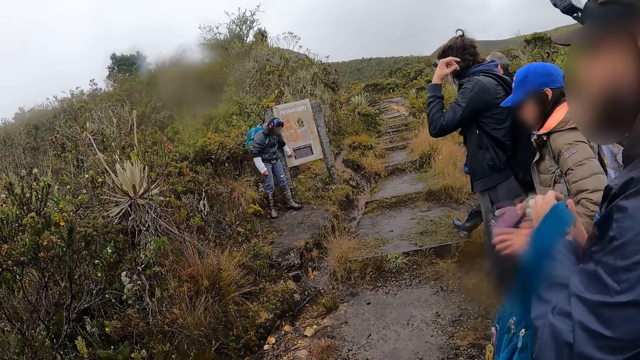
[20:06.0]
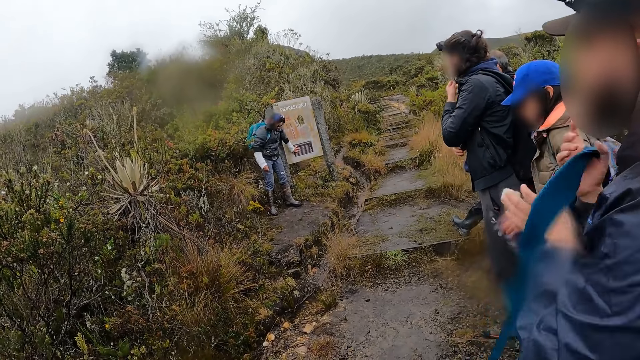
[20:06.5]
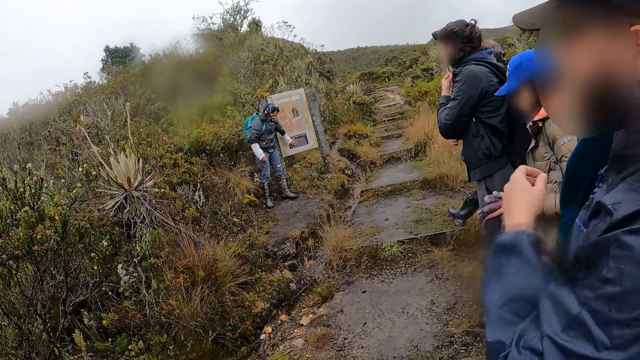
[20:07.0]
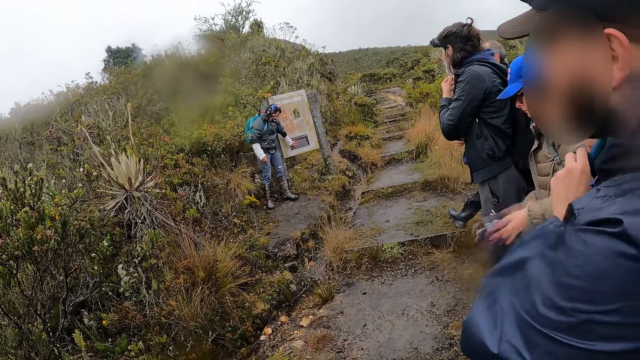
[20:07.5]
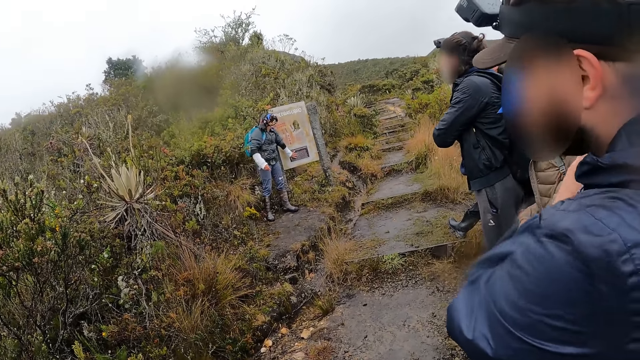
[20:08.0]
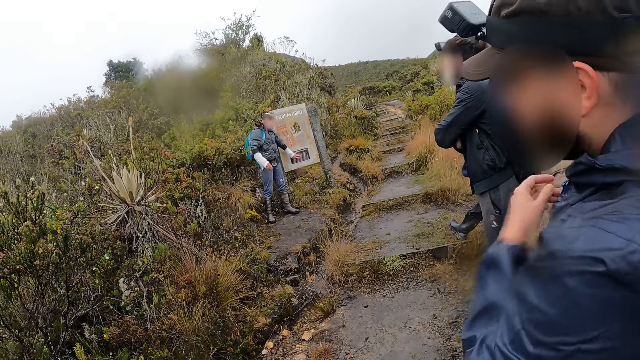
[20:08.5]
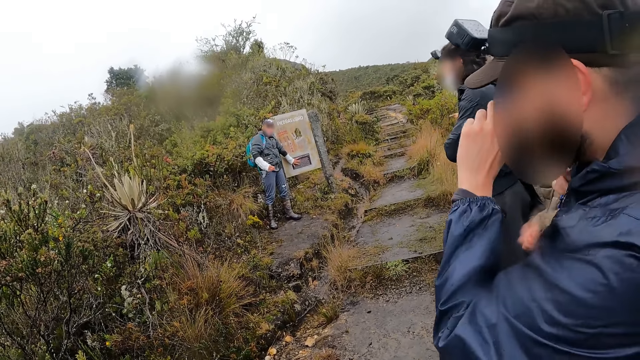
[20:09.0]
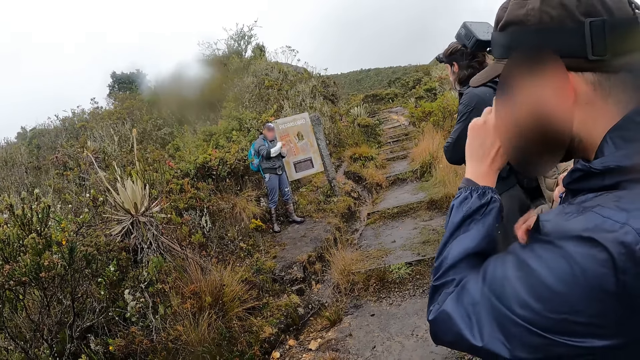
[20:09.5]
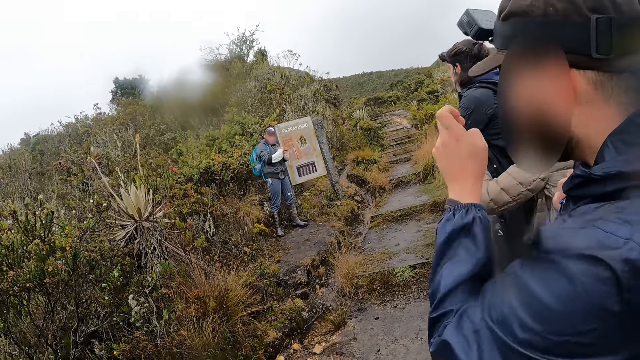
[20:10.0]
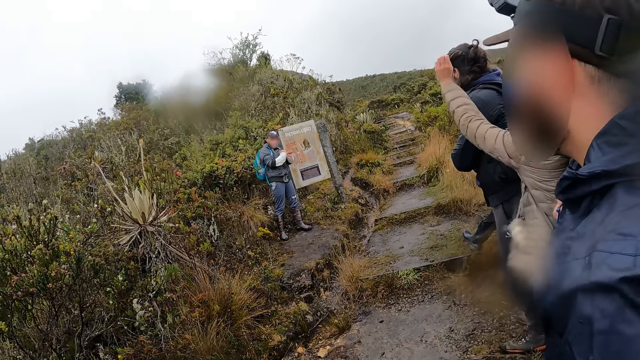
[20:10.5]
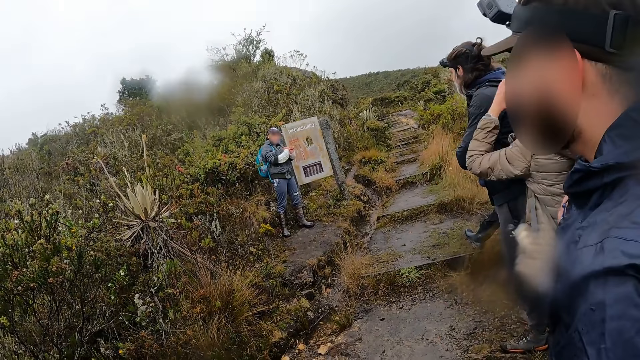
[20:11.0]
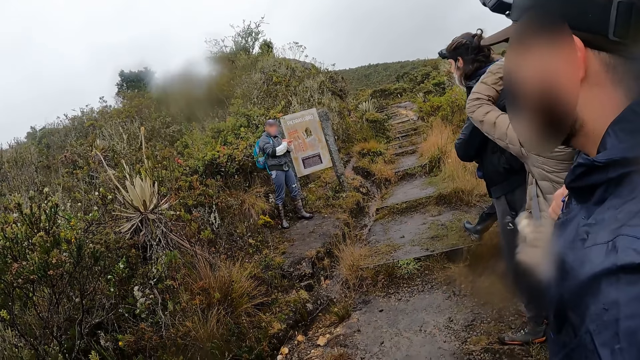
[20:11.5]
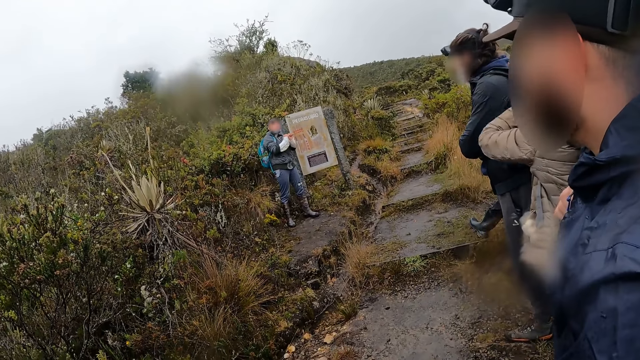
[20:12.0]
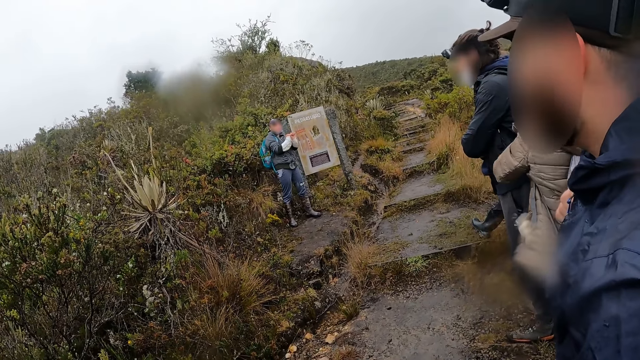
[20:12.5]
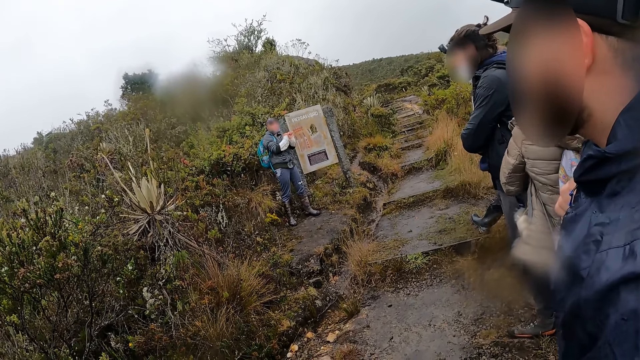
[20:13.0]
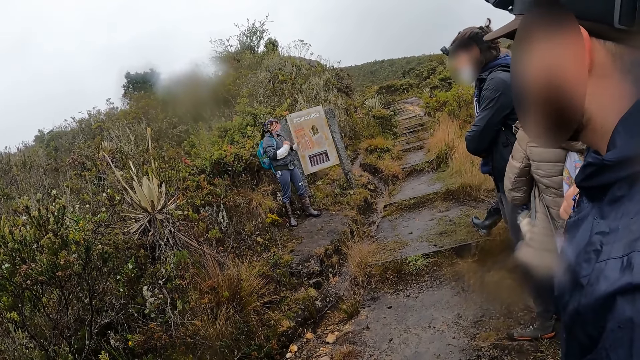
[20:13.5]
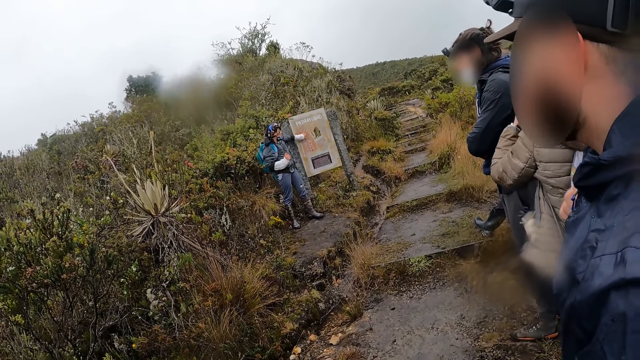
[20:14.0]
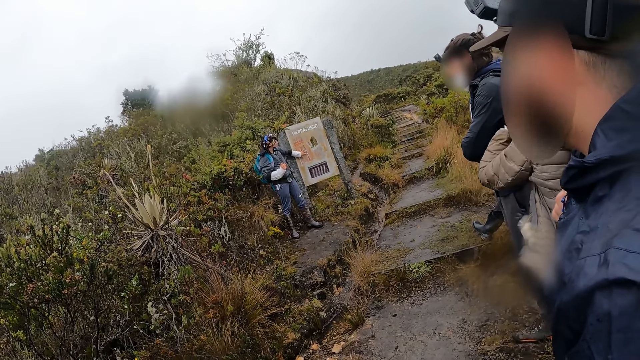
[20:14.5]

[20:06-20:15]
A man converses. A woman passes the gloves from her right hand to her left hand. Another man places the bag on his right shoulder with both hands. Another man touches his face. The woman adjusts her hair with her left hand. The woman raises her hand.

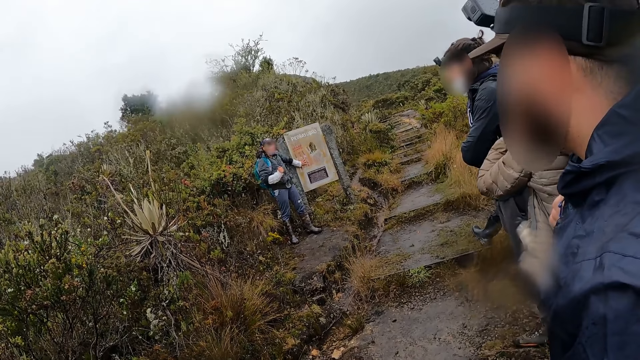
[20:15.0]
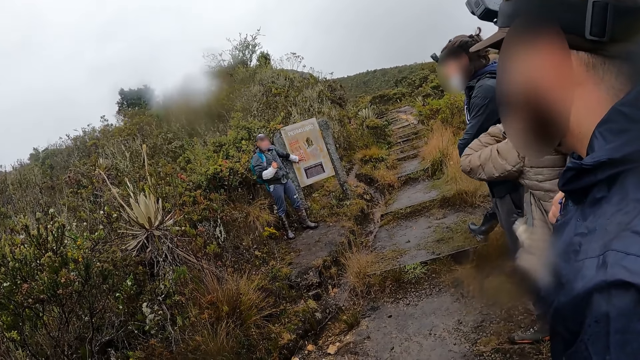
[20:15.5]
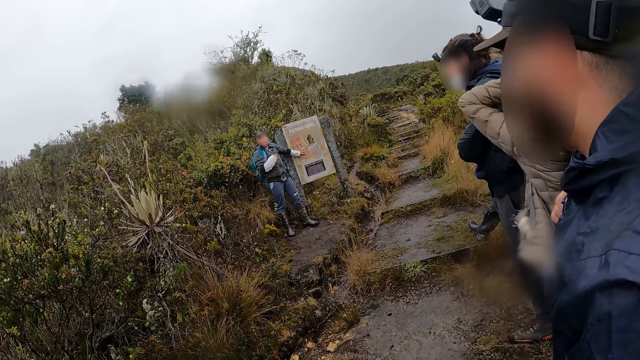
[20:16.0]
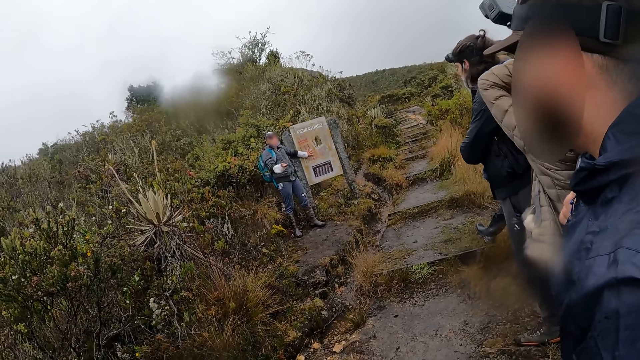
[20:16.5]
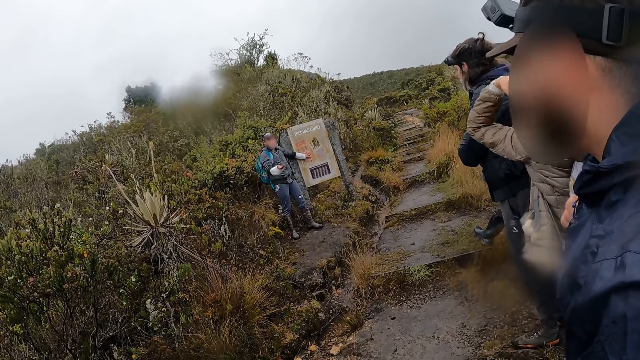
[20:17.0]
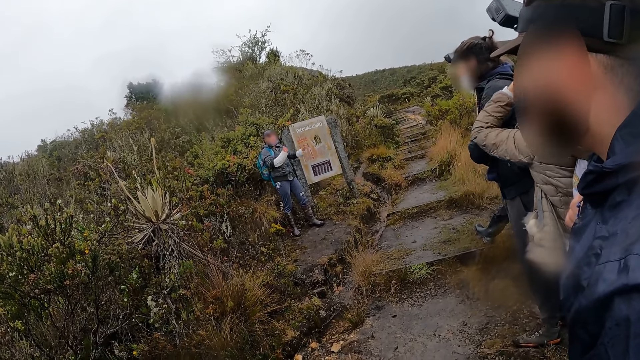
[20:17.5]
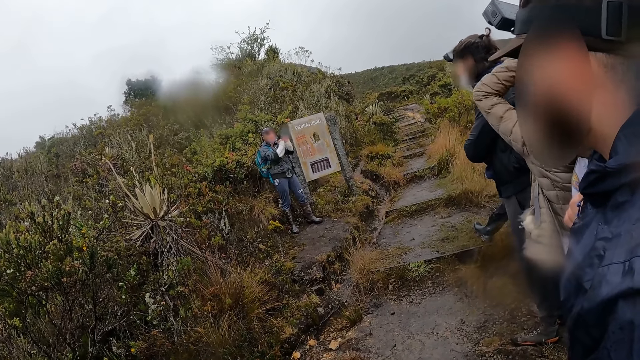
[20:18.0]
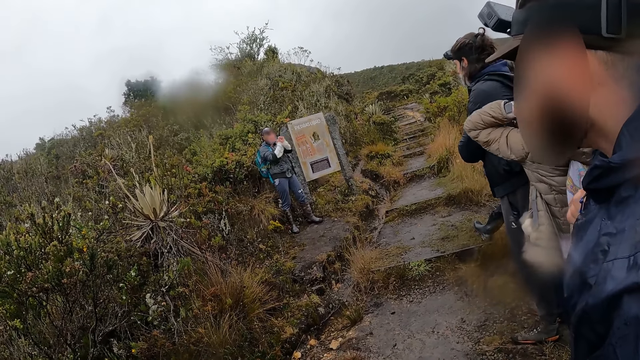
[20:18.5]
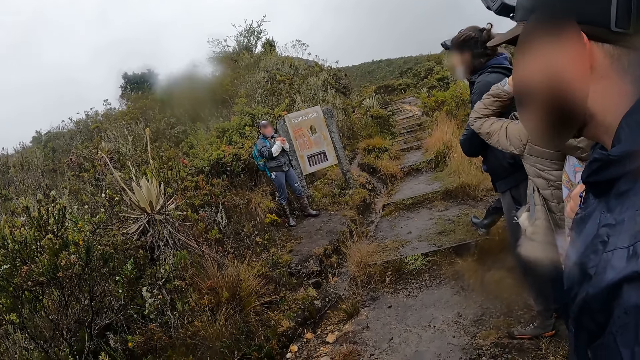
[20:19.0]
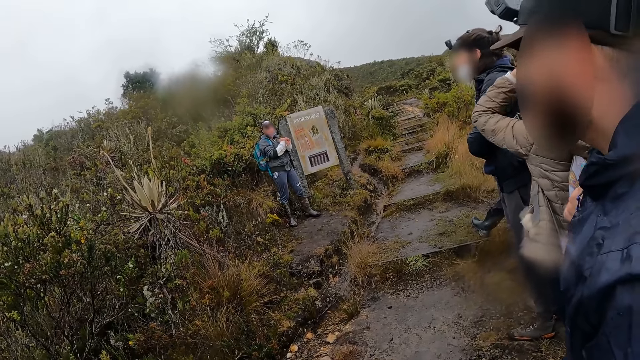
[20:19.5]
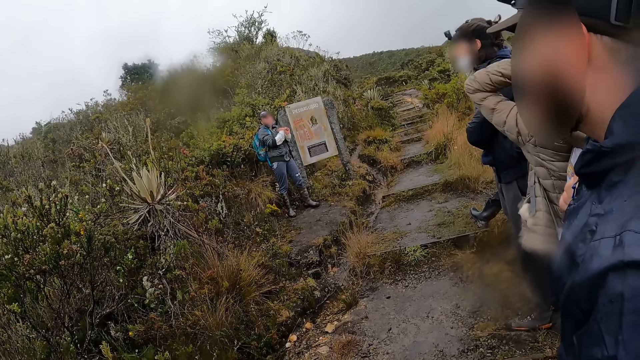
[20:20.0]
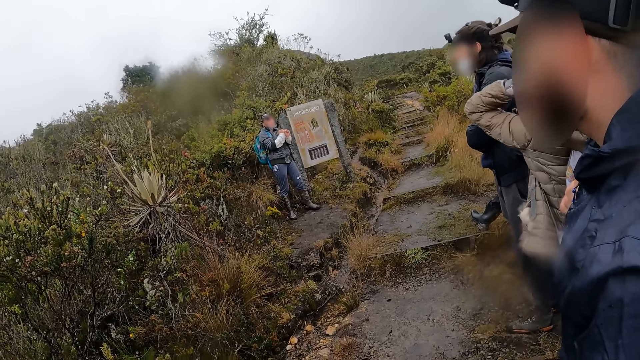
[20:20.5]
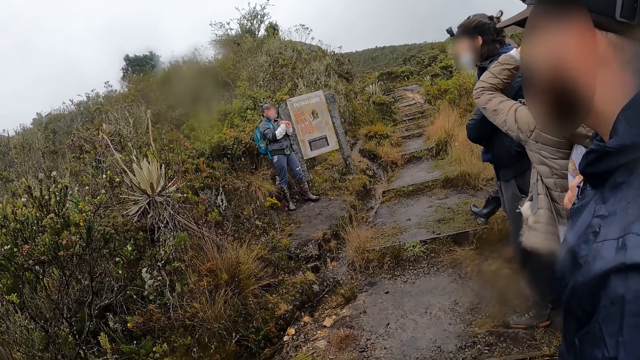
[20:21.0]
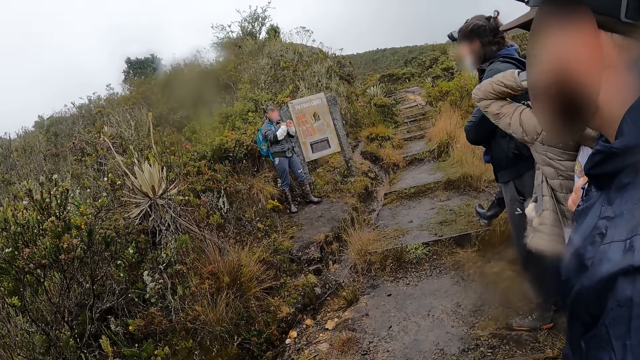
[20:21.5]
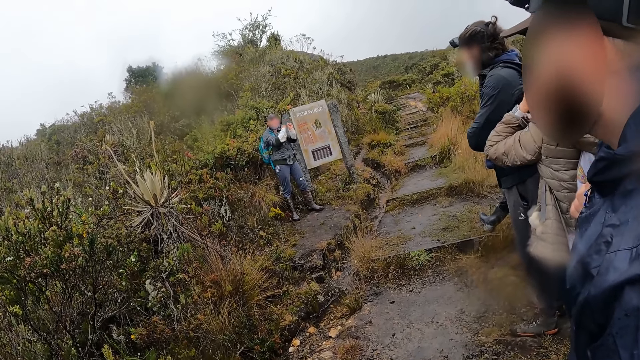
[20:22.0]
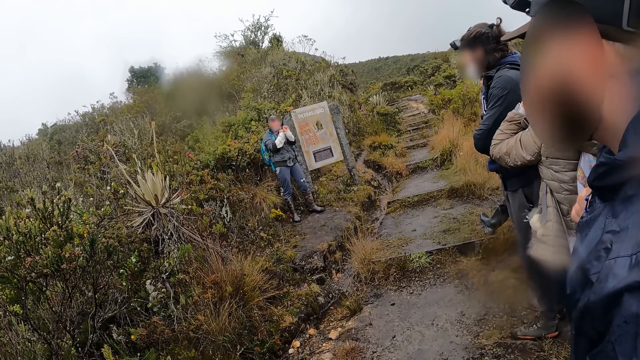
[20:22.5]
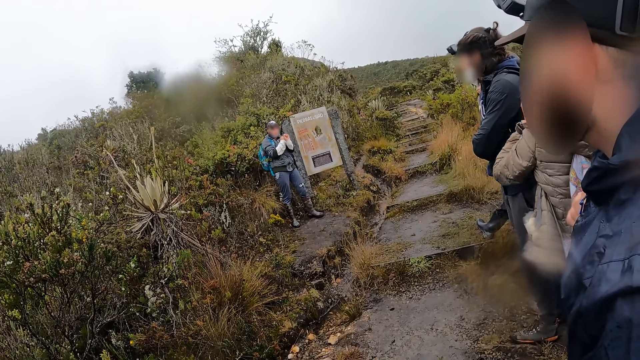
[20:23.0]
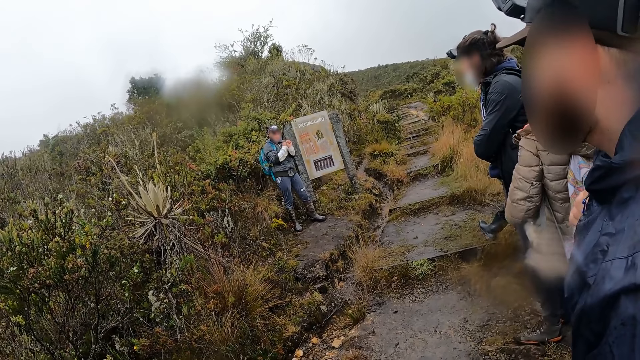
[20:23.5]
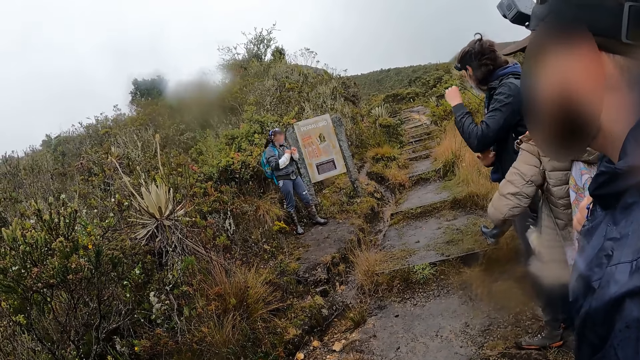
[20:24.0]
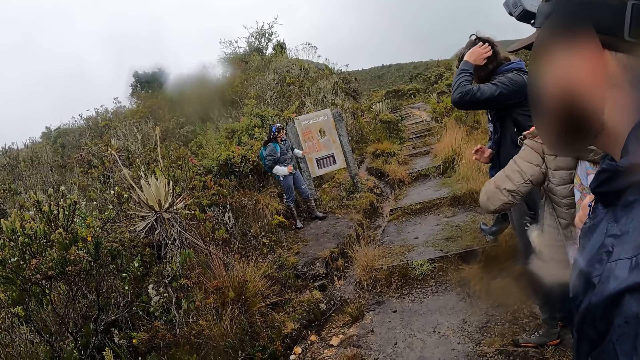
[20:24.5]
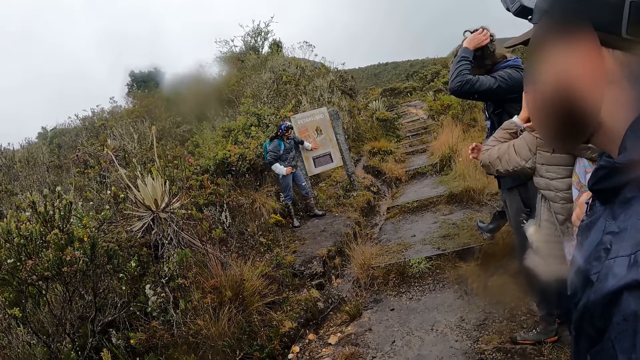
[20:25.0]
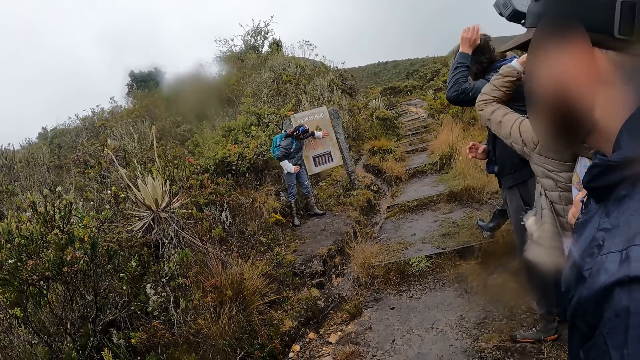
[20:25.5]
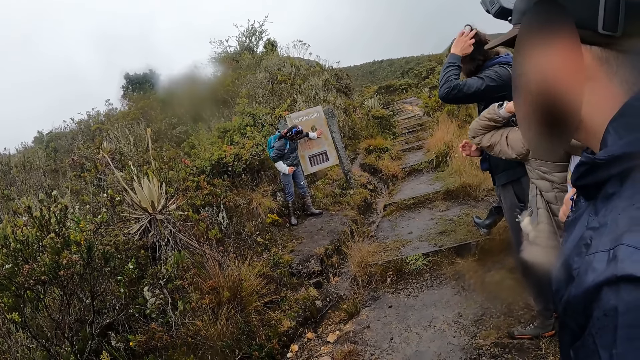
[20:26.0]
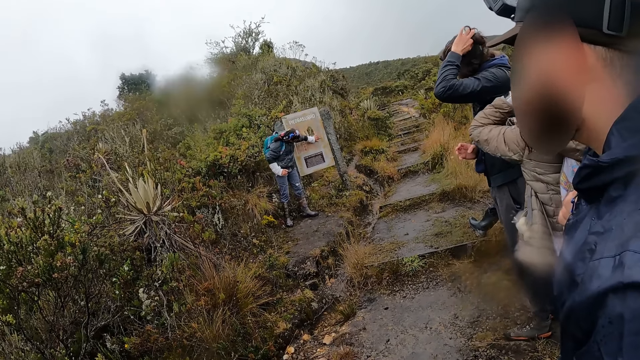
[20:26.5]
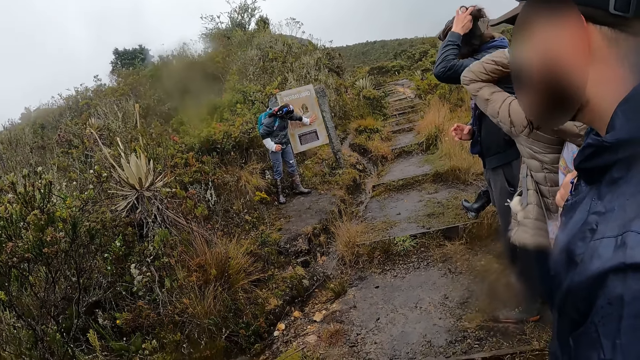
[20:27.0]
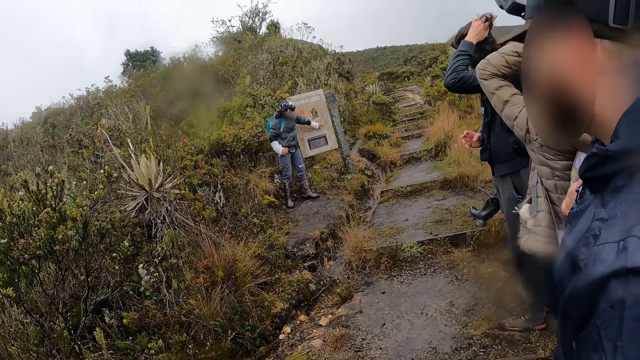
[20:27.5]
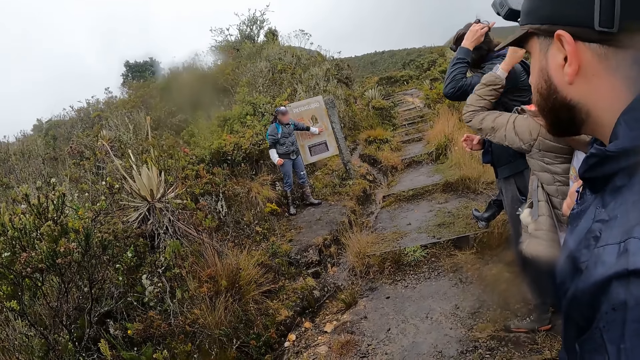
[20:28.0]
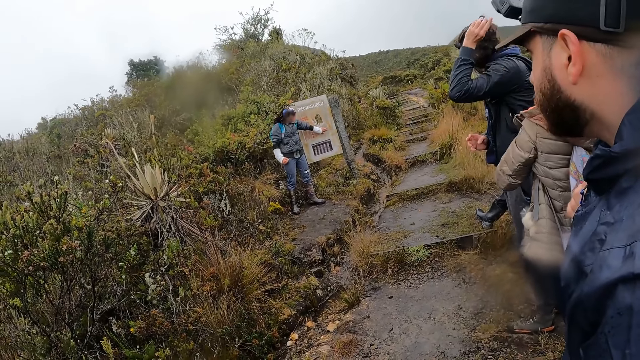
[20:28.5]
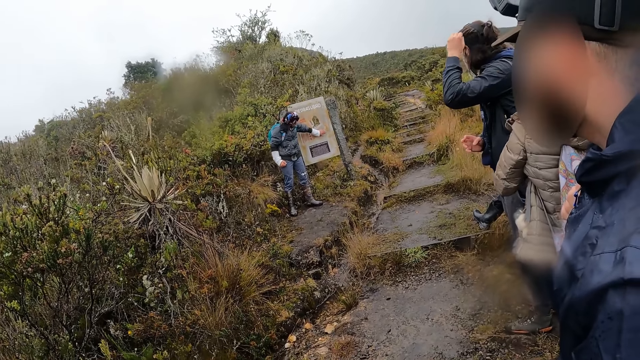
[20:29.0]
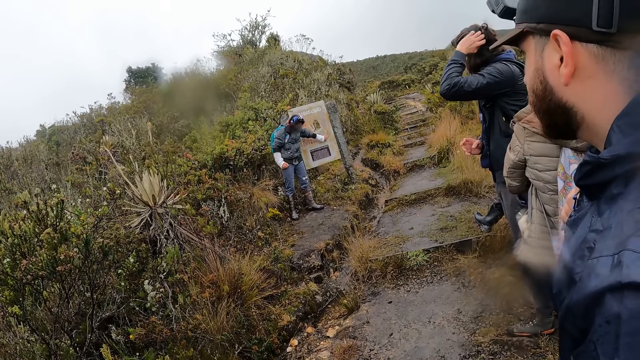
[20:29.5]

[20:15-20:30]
A man converses. A woman touches her hair. Another man rubs his hair with his left hand. The tour guide touches the billboard with his left hand.
